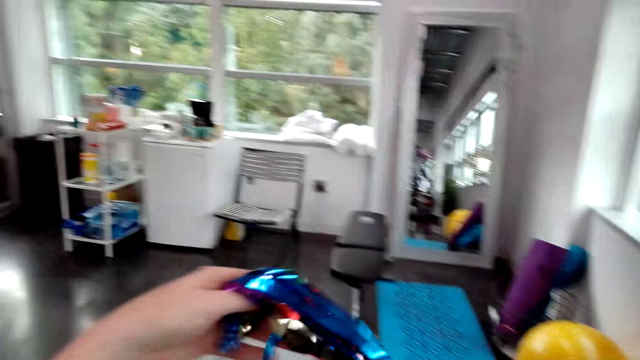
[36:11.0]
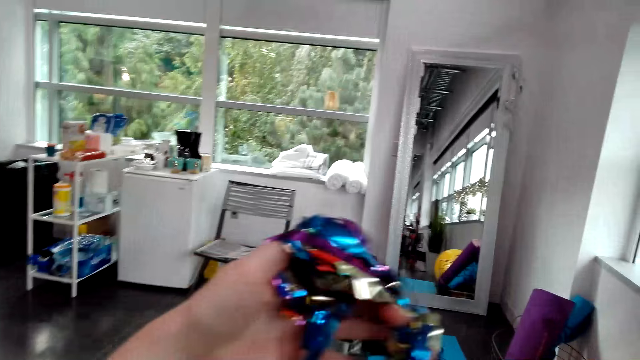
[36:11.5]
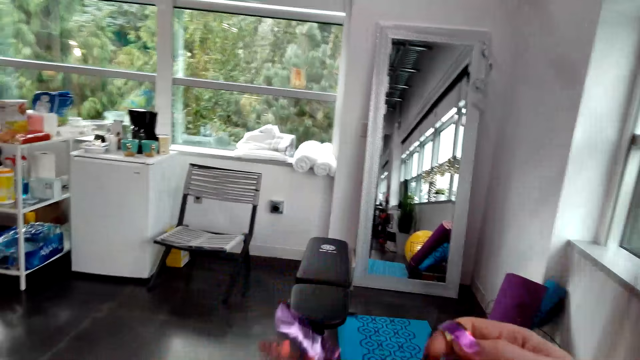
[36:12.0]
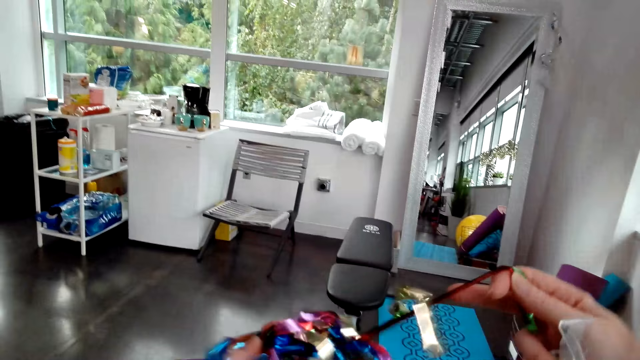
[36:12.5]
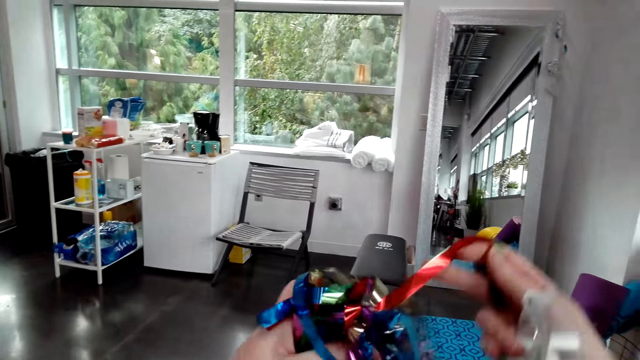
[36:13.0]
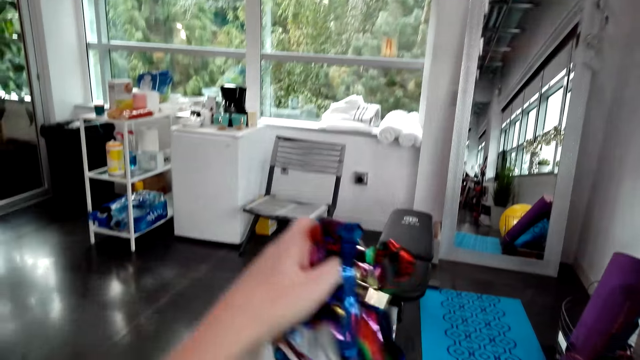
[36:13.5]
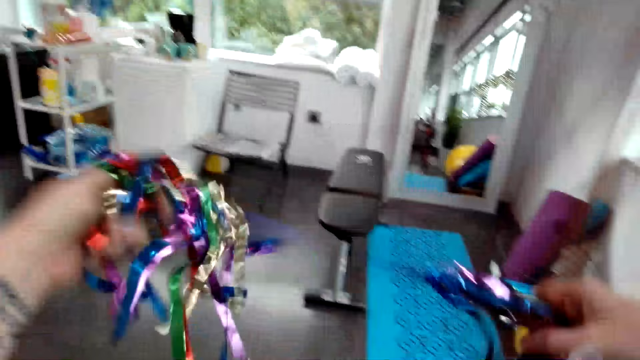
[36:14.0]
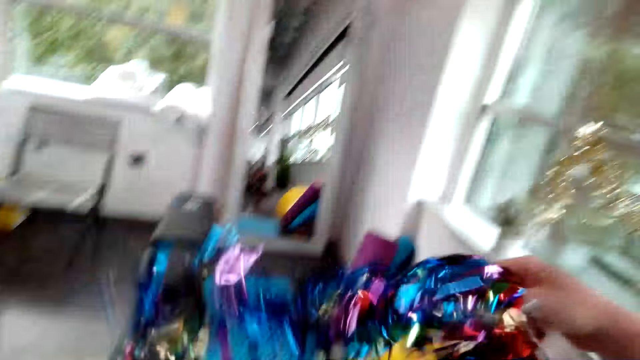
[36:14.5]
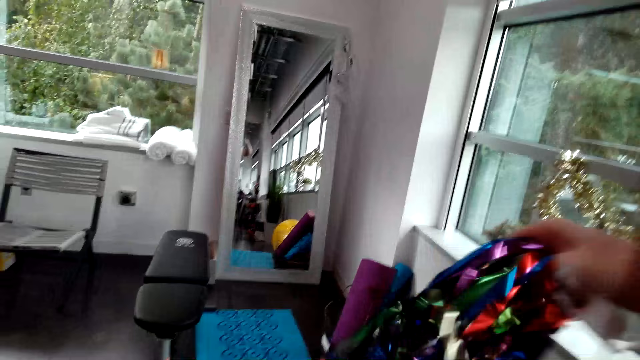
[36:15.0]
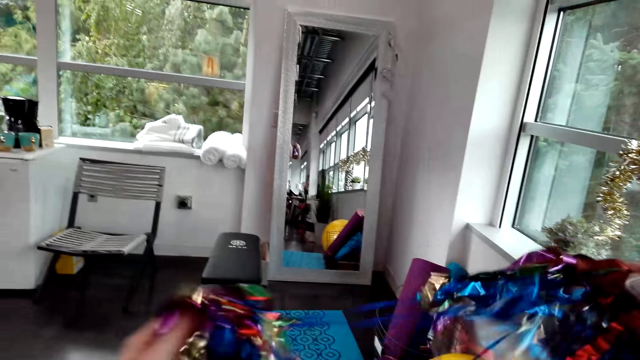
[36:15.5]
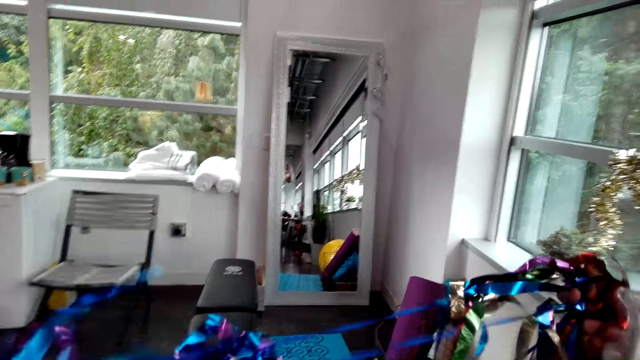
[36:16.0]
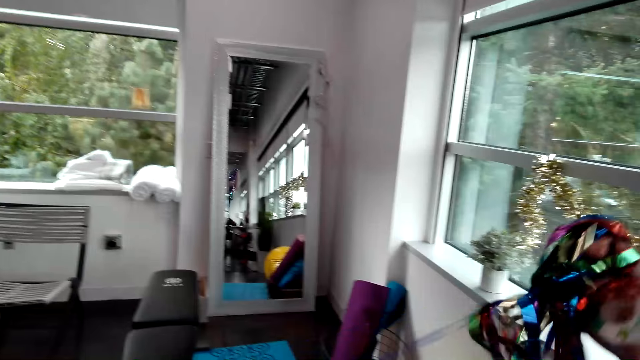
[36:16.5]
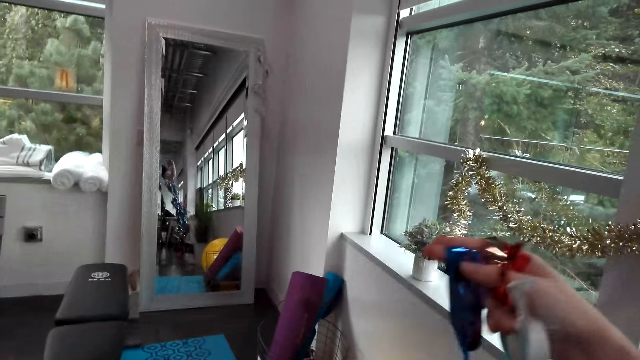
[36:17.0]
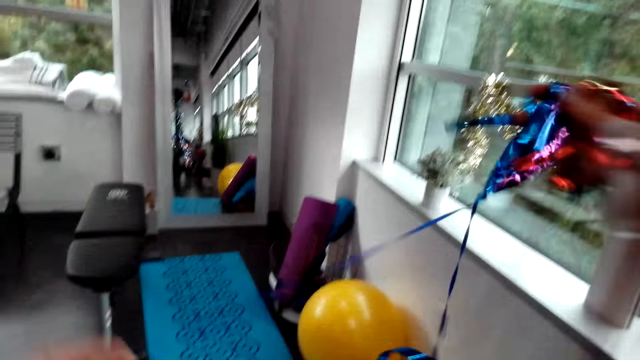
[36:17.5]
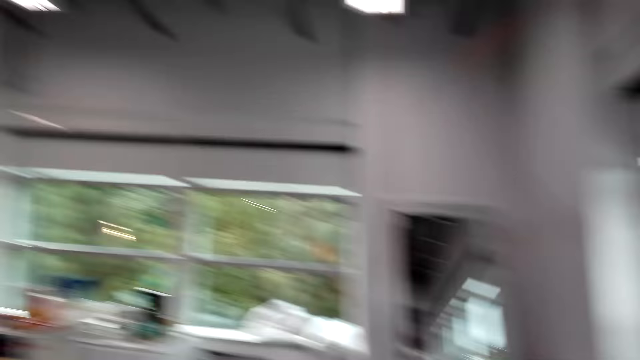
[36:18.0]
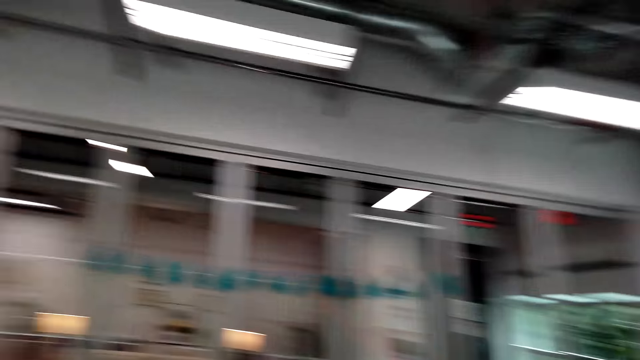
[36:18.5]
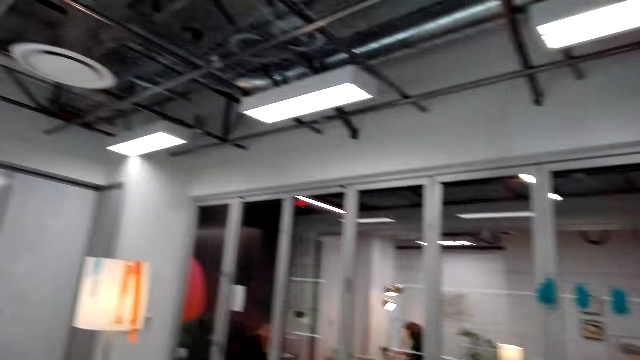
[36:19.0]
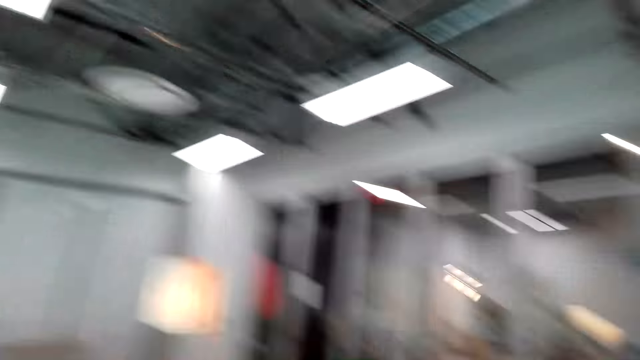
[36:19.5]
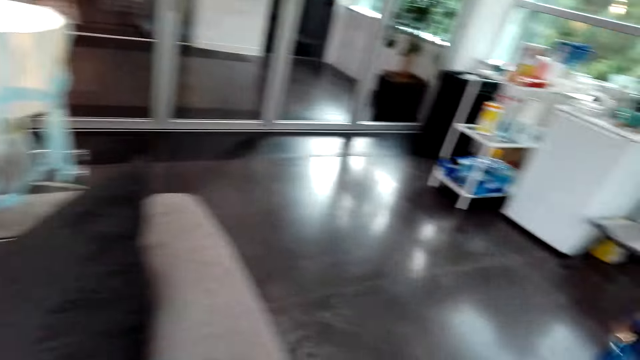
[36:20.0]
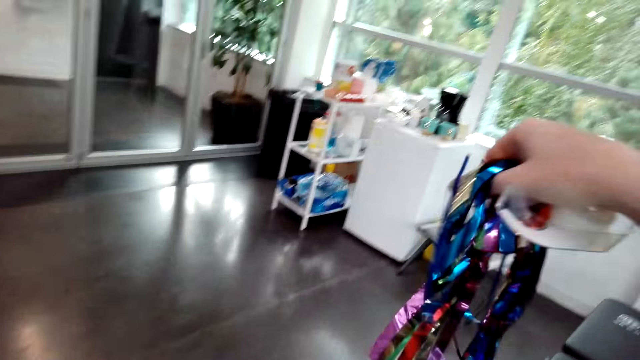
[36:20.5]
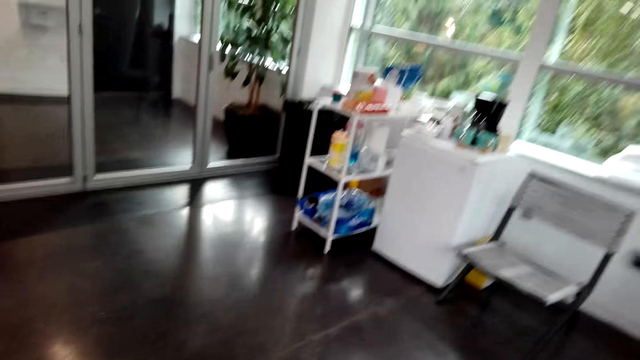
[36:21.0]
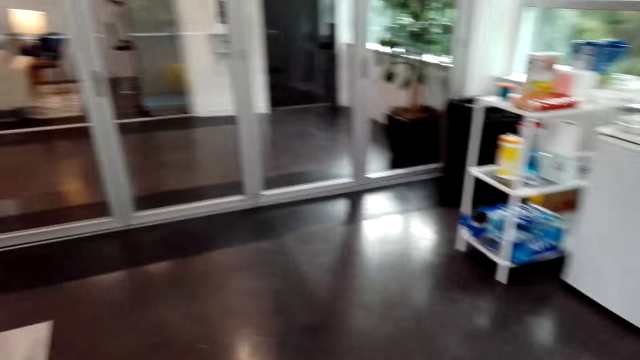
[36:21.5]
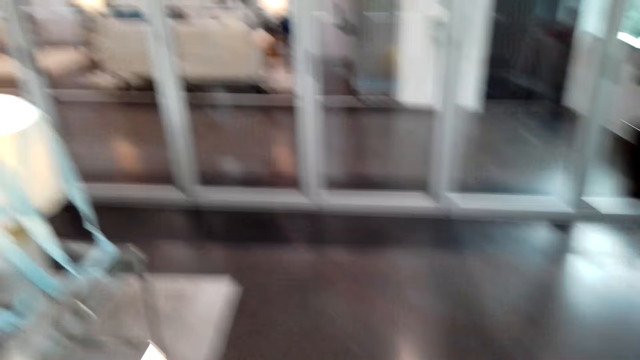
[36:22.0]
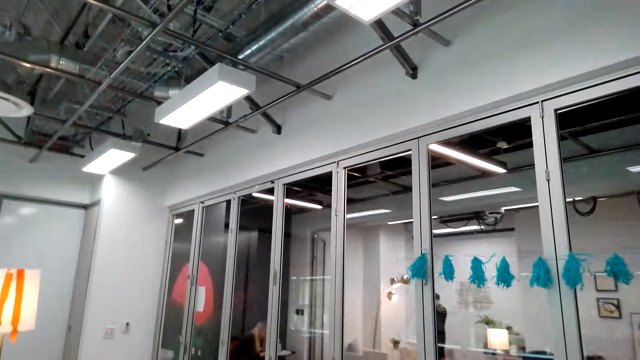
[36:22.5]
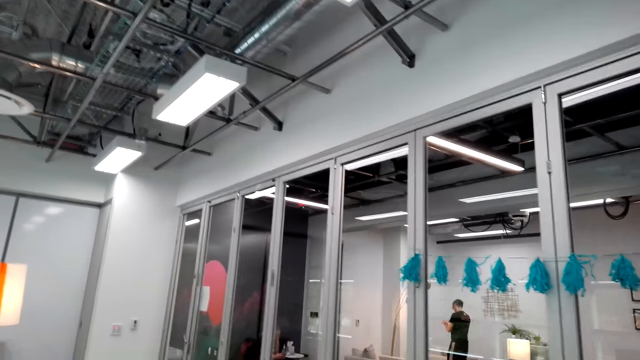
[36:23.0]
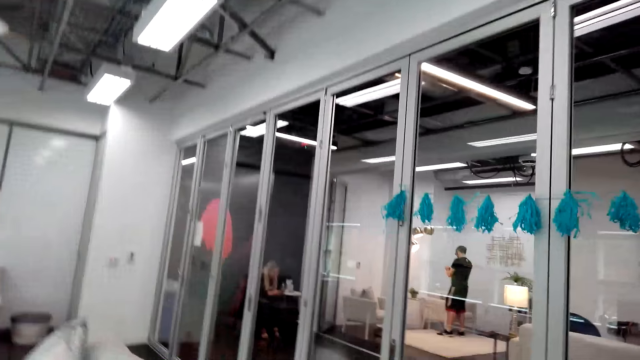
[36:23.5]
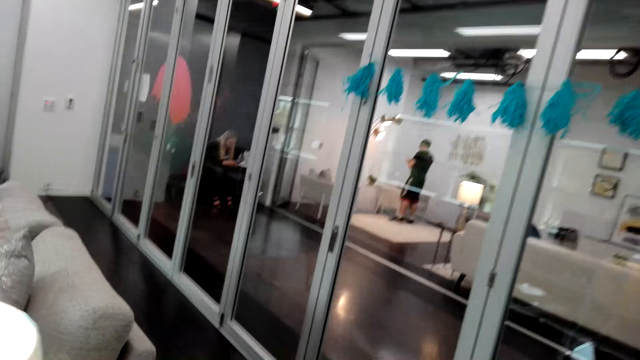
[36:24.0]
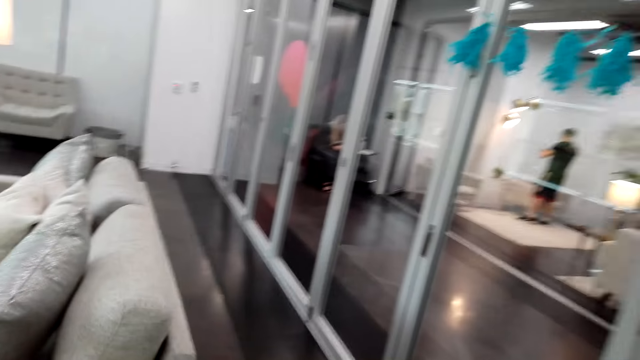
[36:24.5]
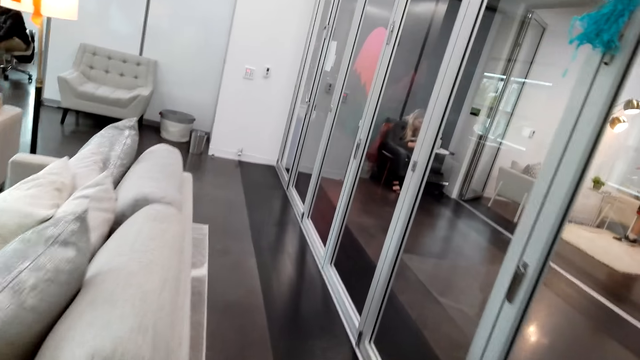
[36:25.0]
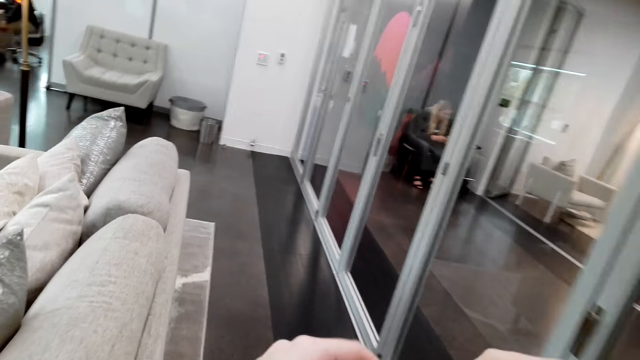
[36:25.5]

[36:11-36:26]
The camera wearer untangles the decorations in her hand. She arranges decorative papers. She walks with the decorations around the house.

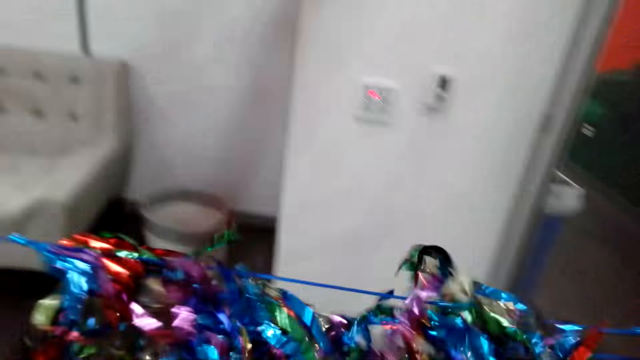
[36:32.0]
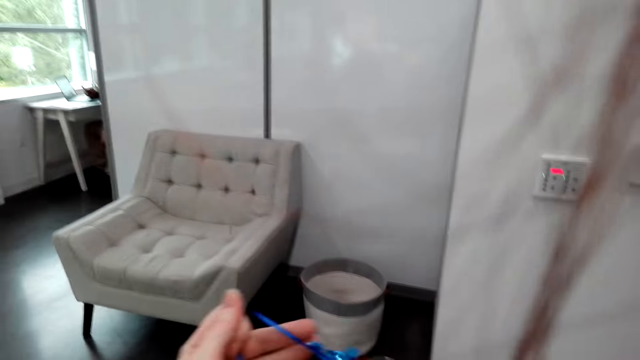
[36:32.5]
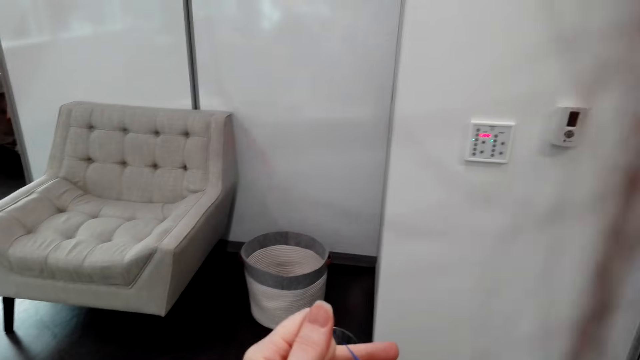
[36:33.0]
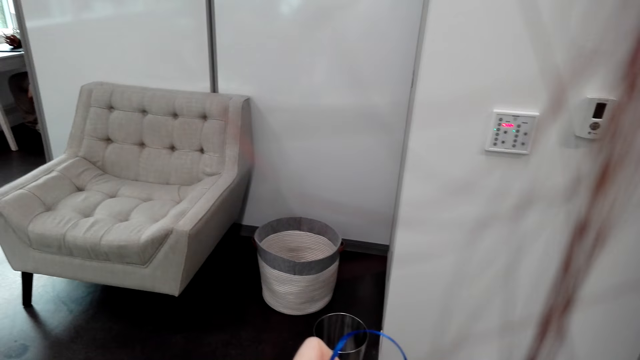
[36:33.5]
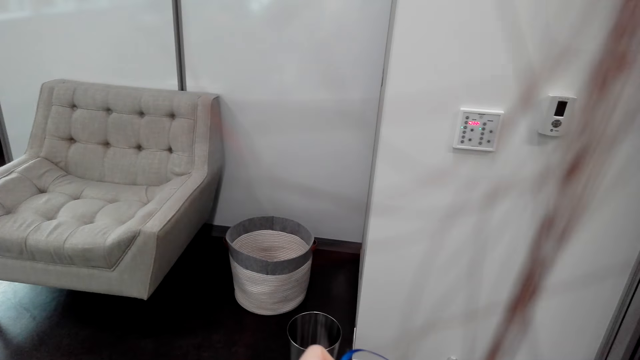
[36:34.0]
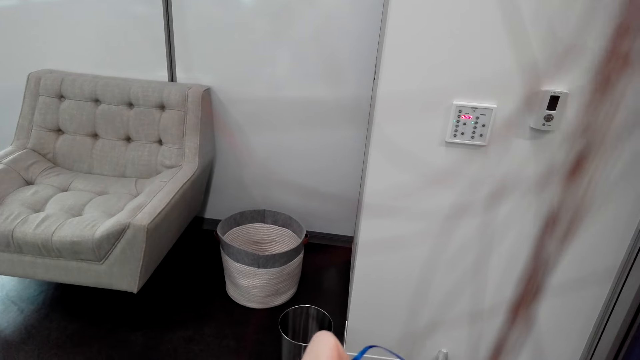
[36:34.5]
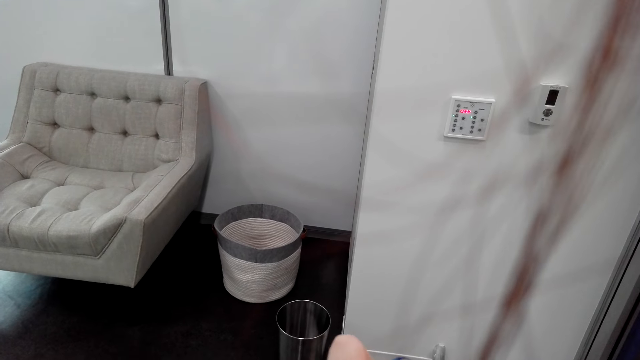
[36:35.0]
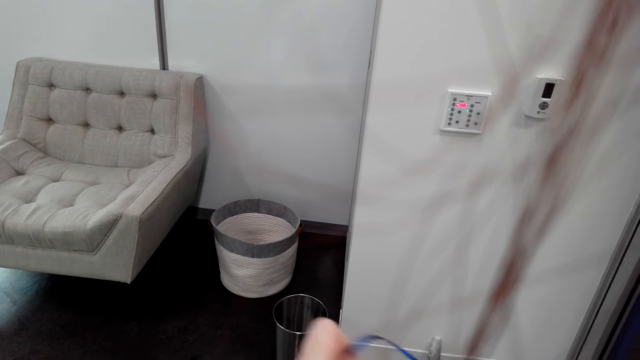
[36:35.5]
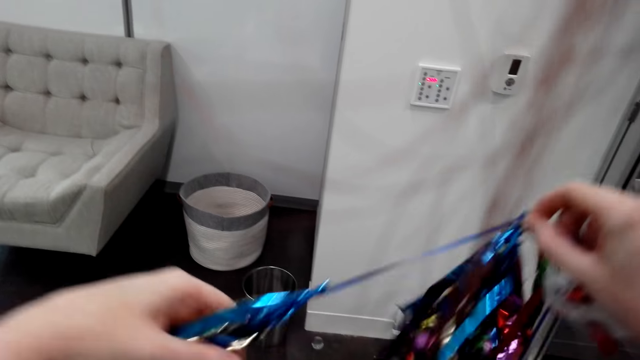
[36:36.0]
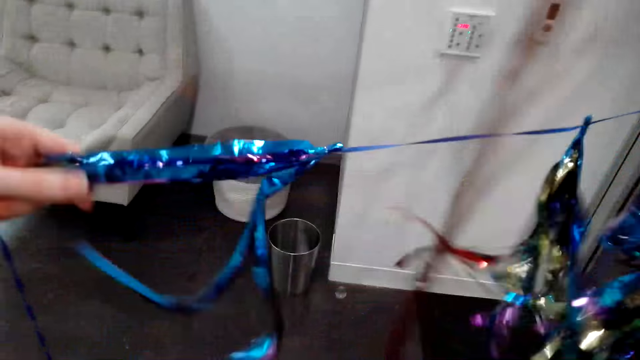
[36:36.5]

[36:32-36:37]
The camera wearer arranges decorative papers. She untangles decorations with her hands.
